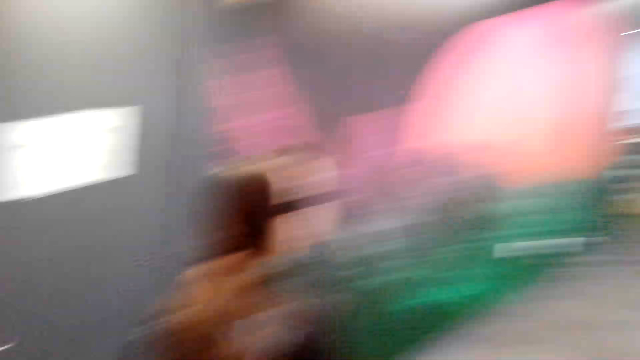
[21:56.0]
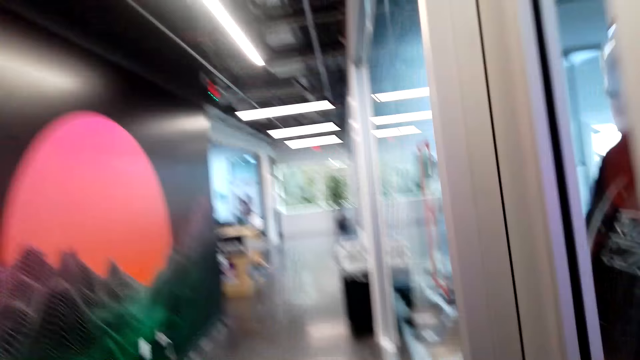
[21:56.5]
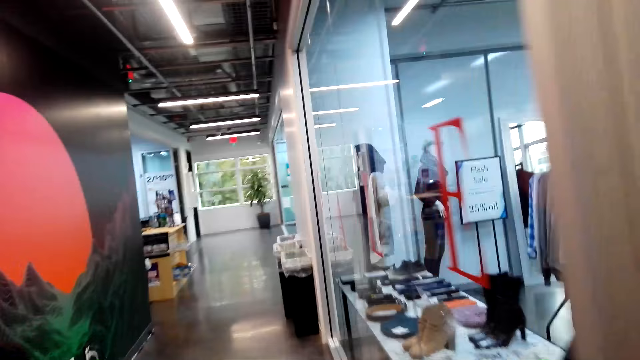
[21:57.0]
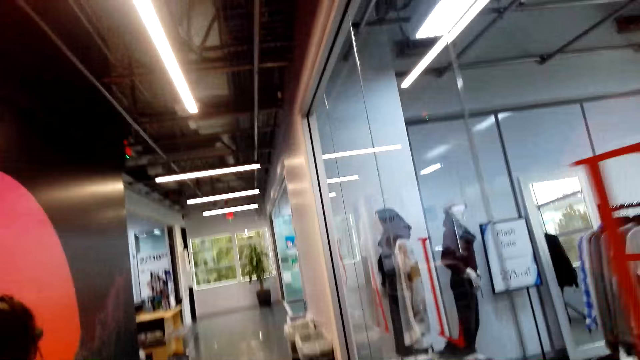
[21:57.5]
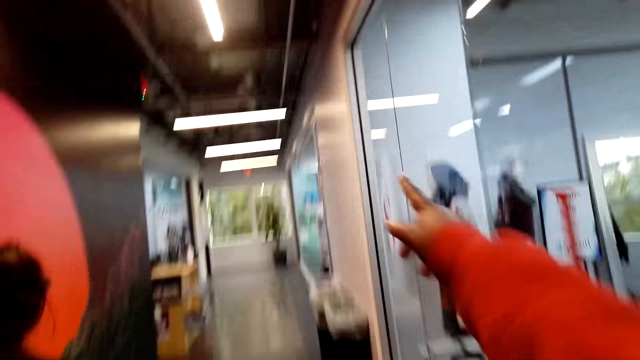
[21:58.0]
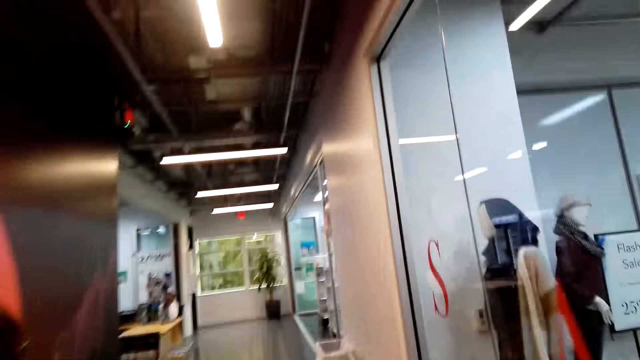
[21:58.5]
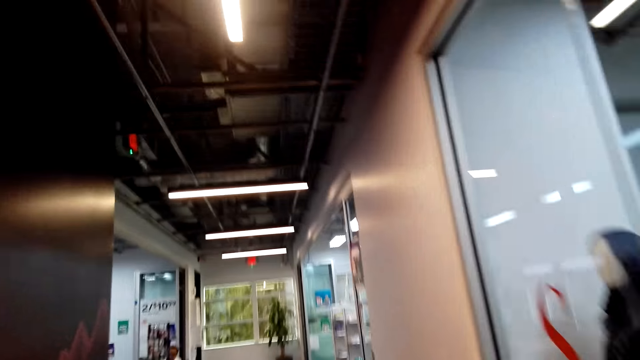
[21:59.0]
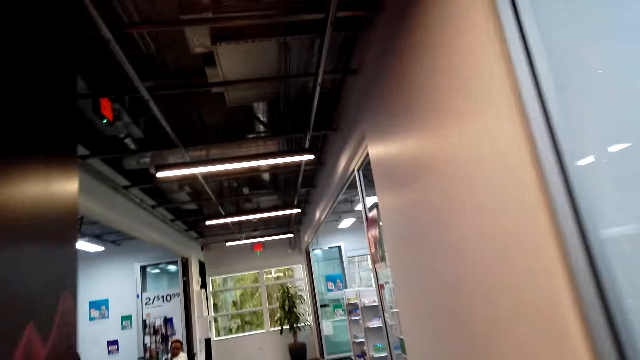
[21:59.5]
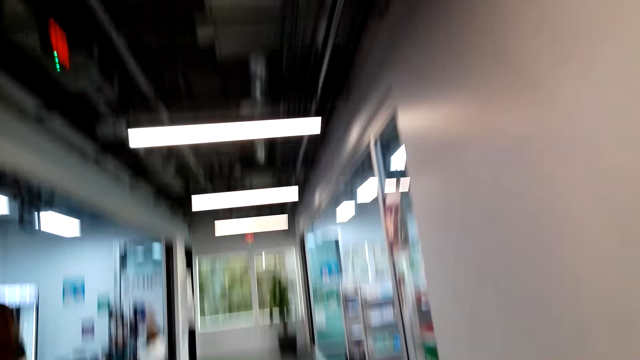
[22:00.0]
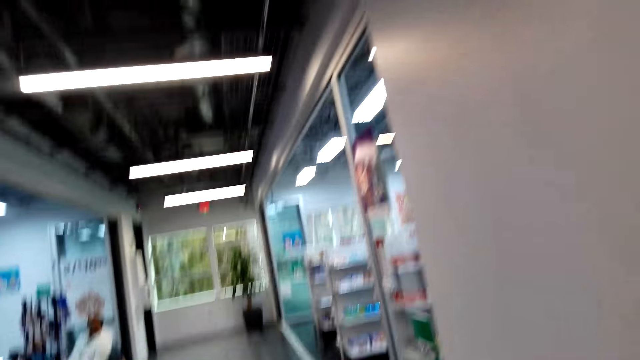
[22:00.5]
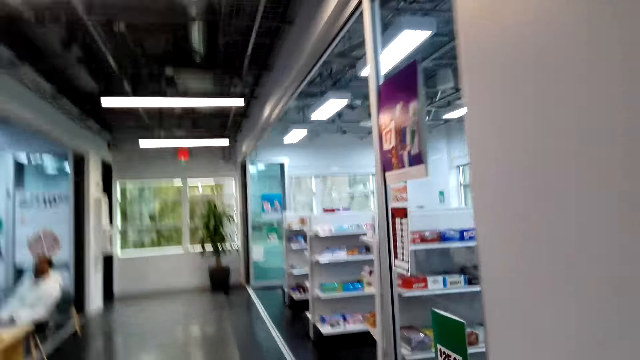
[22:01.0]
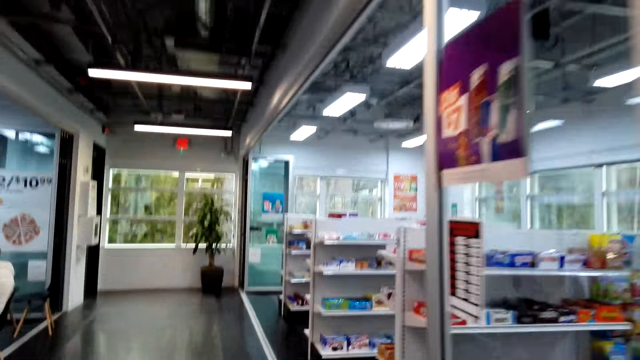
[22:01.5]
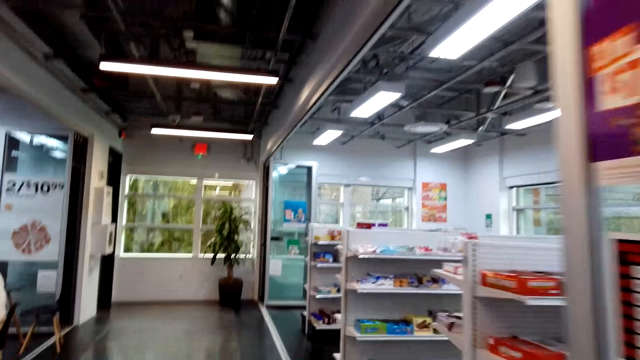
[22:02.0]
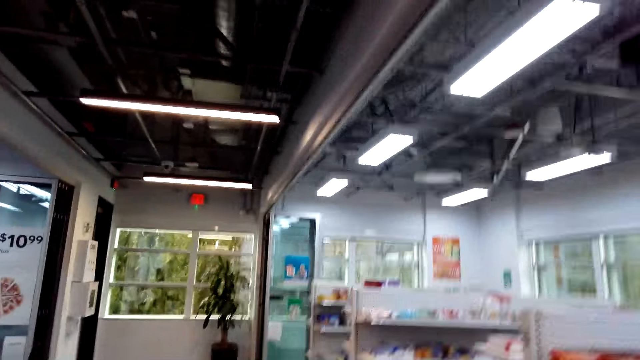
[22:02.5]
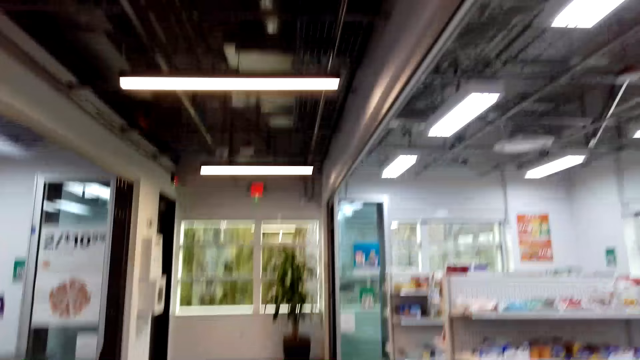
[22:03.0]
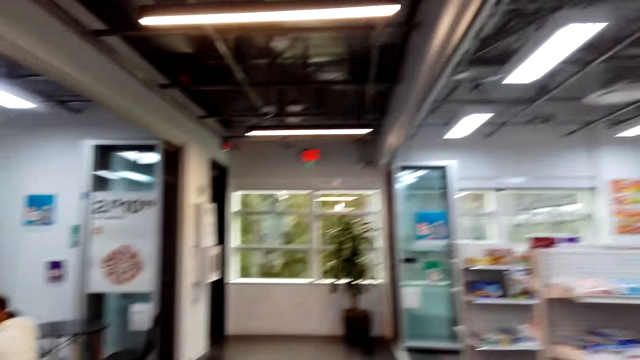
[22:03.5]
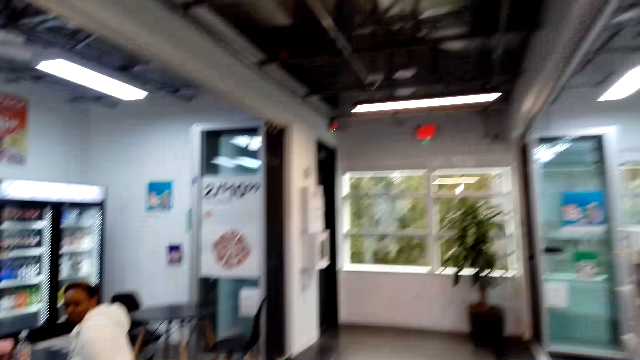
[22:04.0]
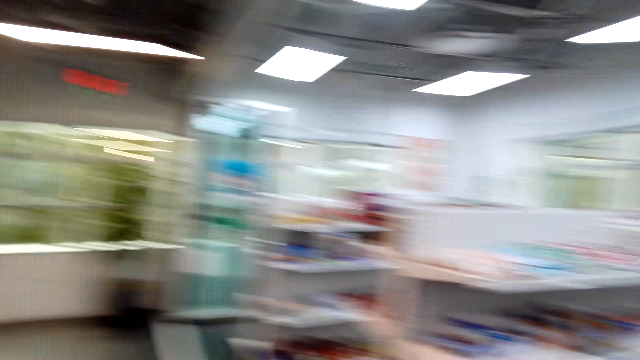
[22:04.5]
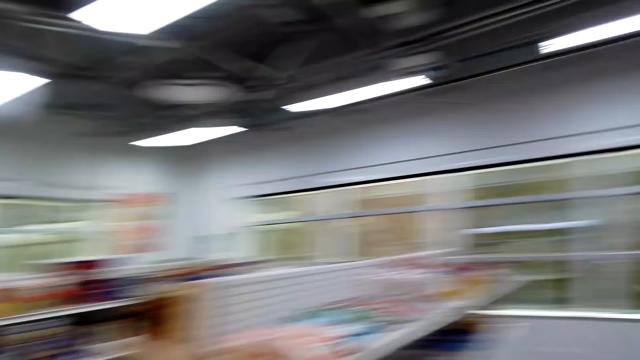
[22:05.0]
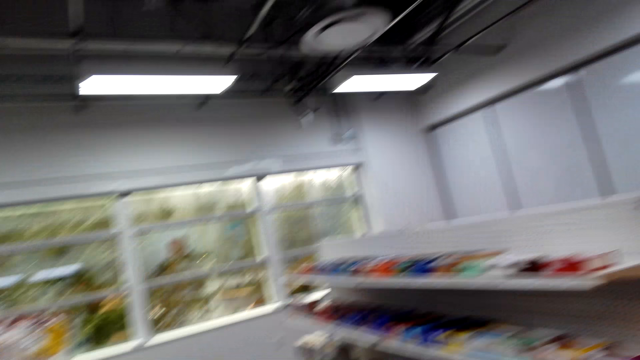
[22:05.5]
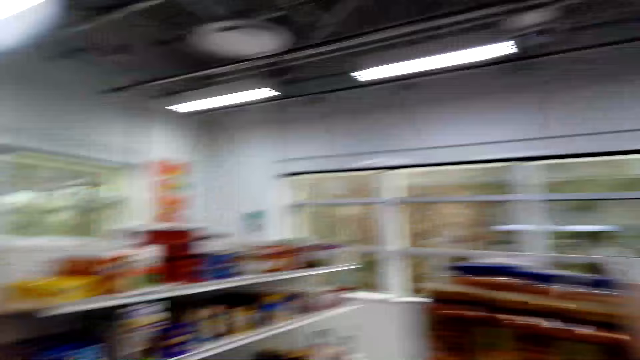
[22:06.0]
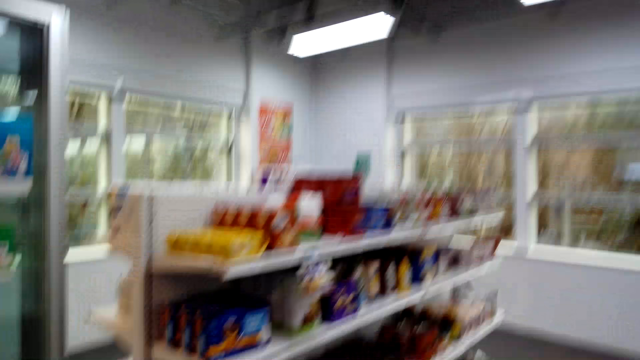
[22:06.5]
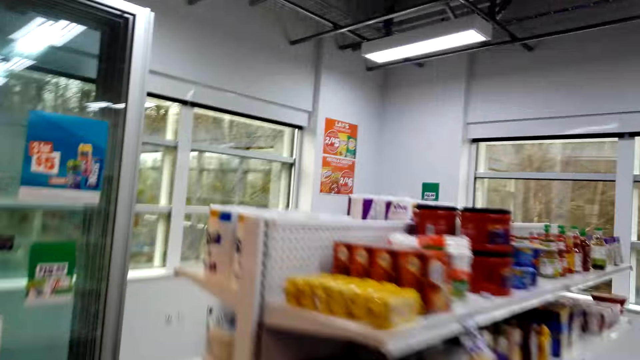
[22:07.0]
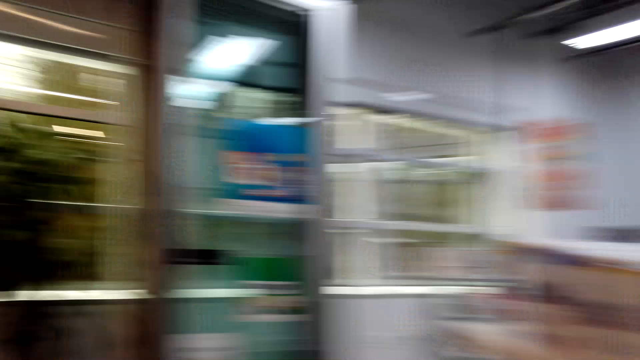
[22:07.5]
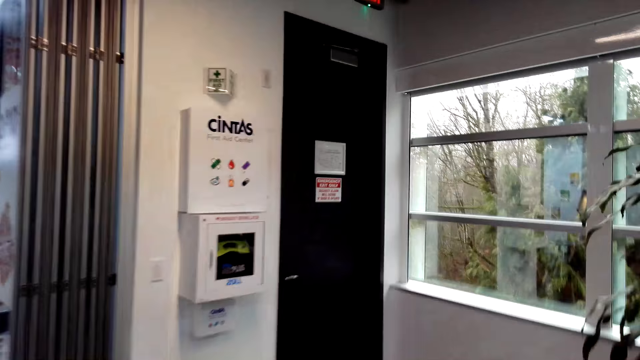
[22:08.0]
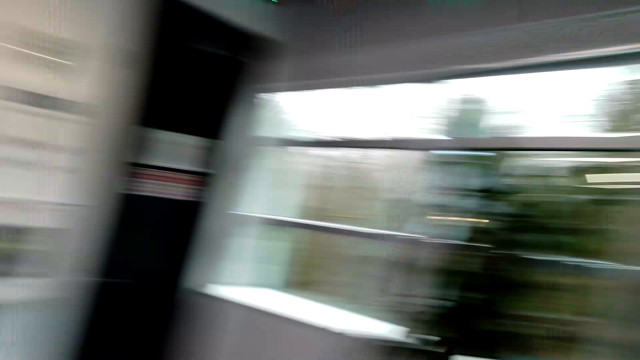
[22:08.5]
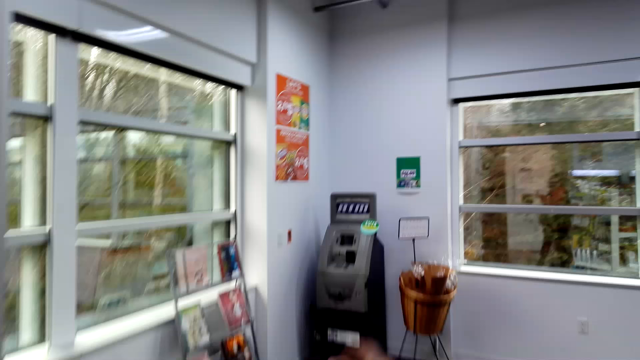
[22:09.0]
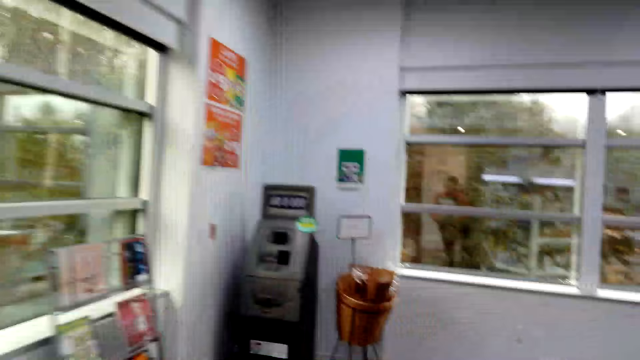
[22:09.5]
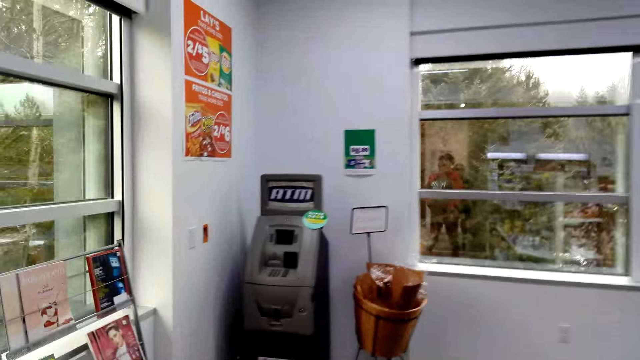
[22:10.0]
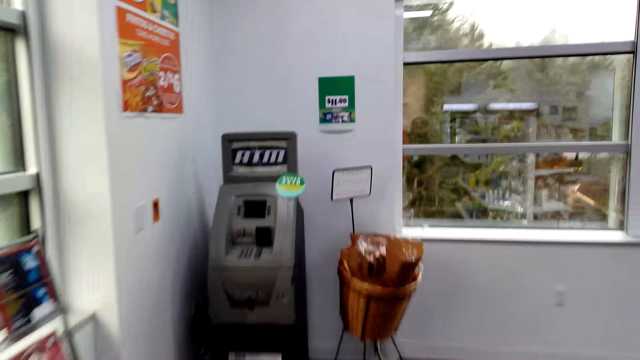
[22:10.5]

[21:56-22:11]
The camera wearer walks out of the boutique. A woman walks away from the shop. The camera wearer looks at the hallway. She walks through the hallway. She points using her hand. She looks around the supermarket. She walks around the supermarket.

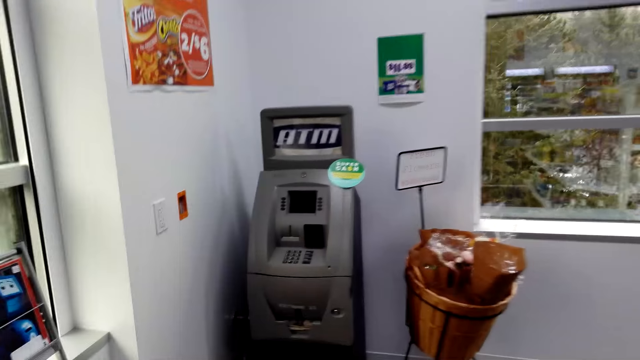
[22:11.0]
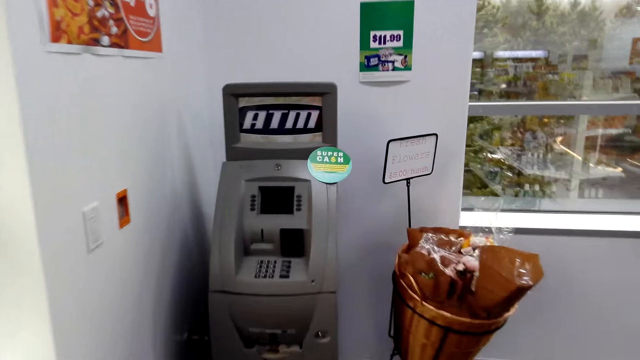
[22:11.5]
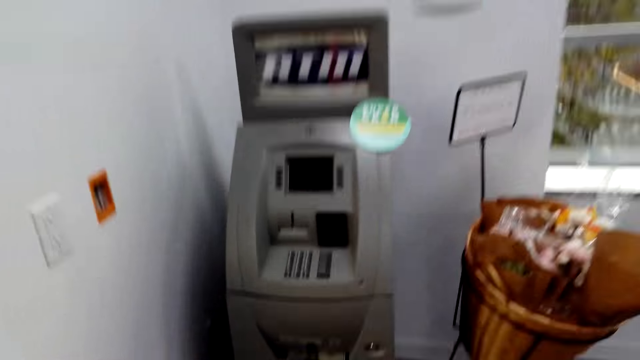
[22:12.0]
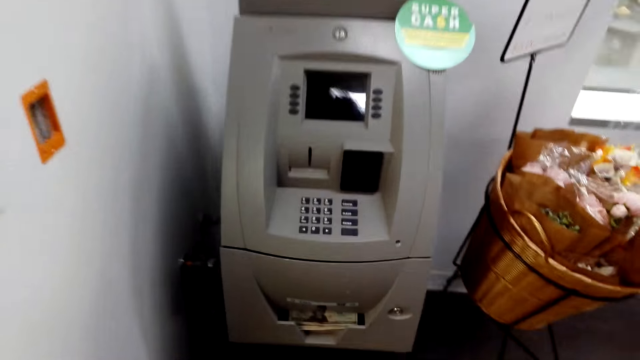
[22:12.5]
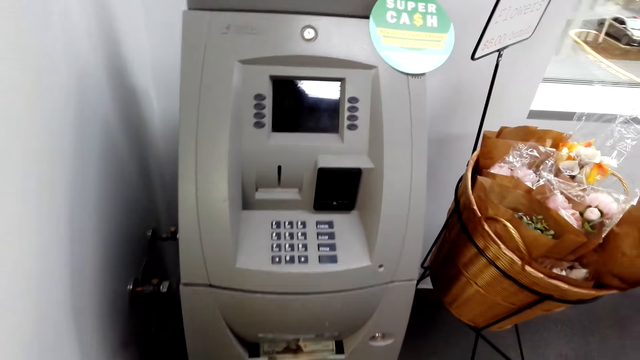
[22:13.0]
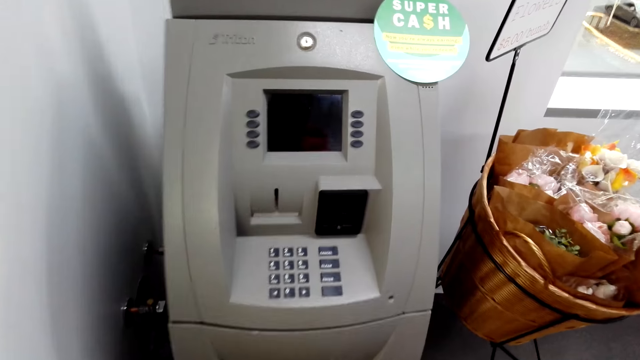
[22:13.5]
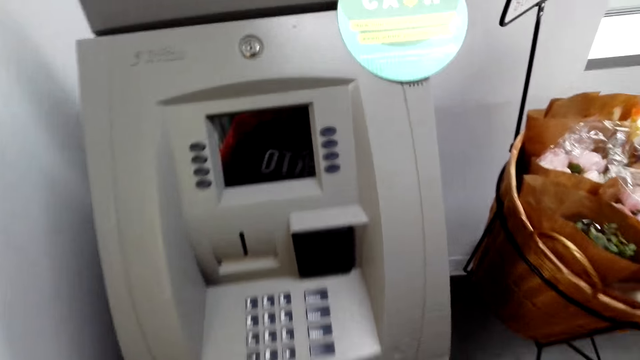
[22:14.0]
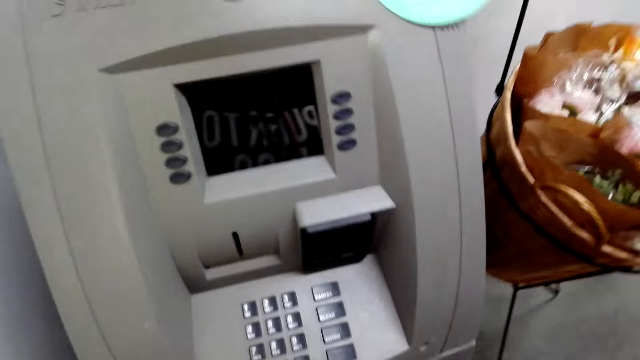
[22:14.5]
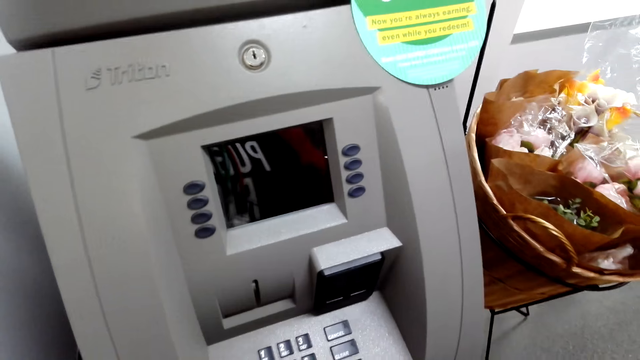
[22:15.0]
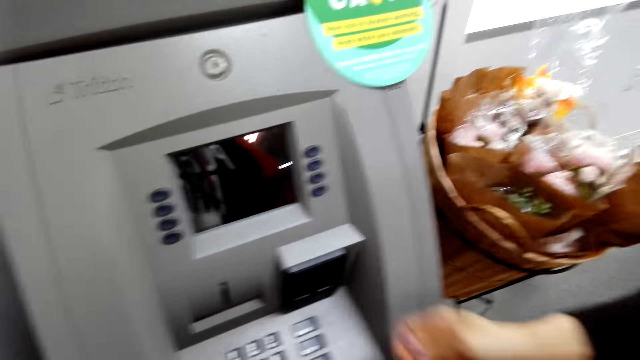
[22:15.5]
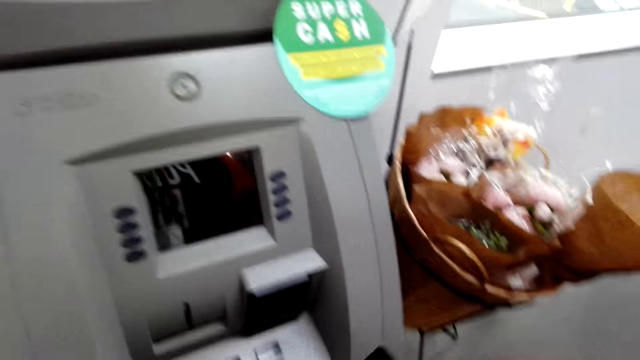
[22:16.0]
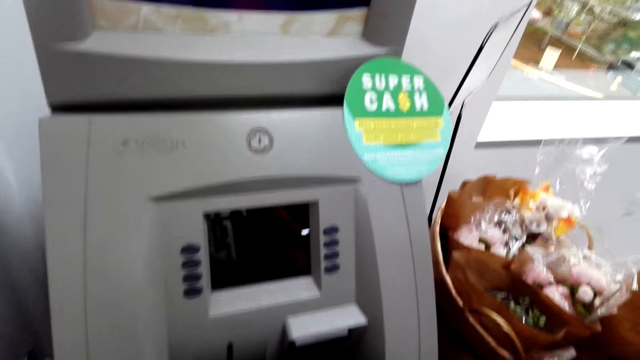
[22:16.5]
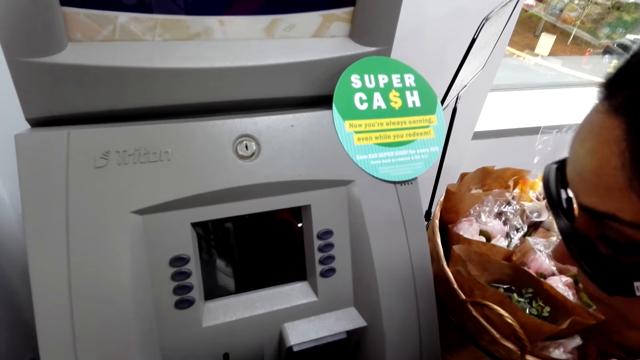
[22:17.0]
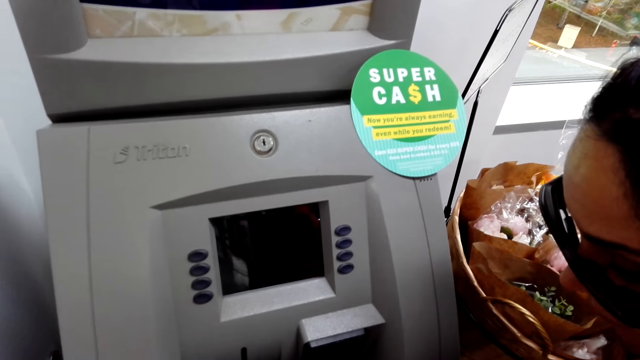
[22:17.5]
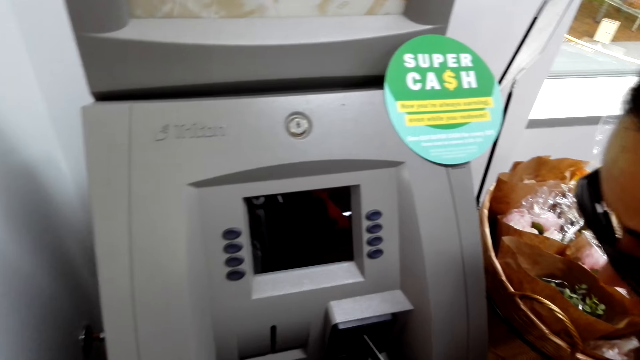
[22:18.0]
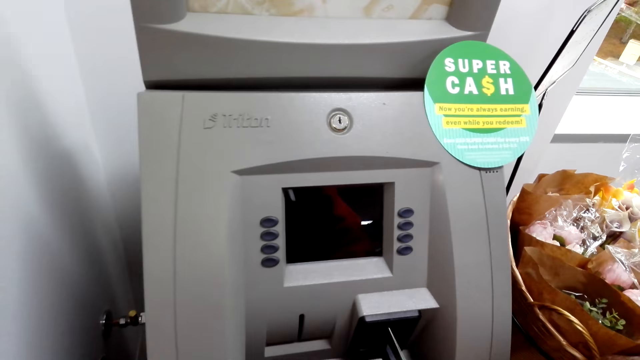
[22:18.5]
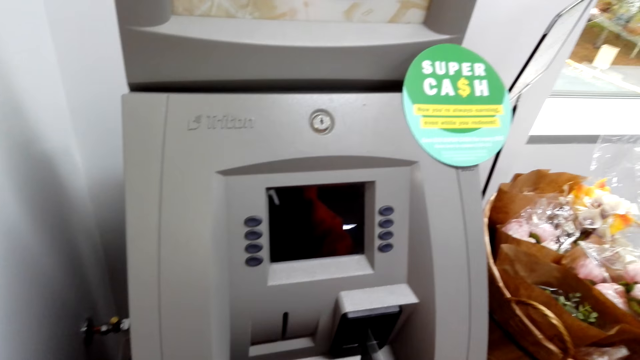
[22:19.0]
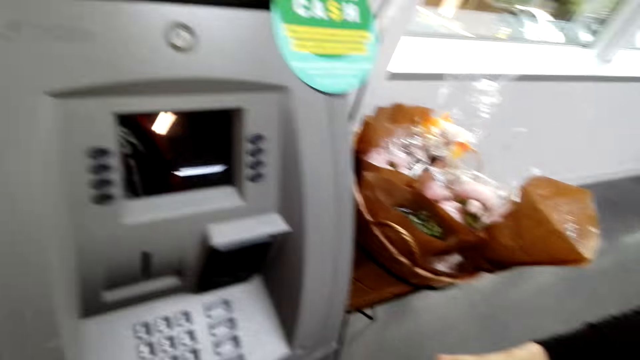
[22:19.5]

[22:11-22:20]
A woman gestures with her hand. The woman looks at the machine.
